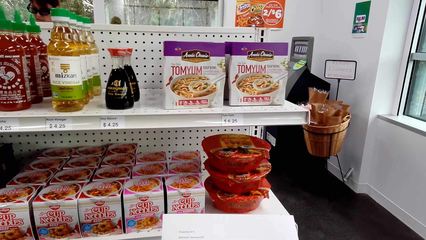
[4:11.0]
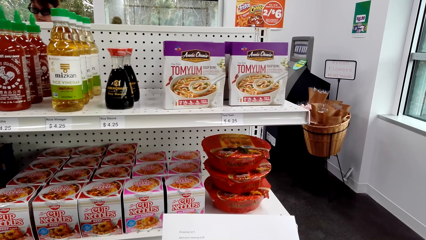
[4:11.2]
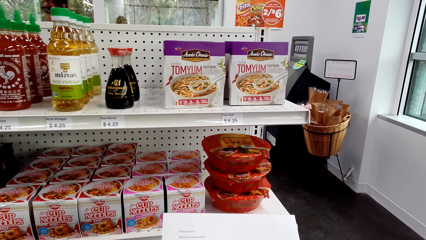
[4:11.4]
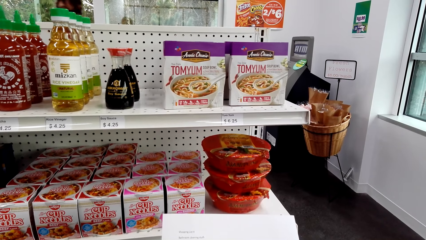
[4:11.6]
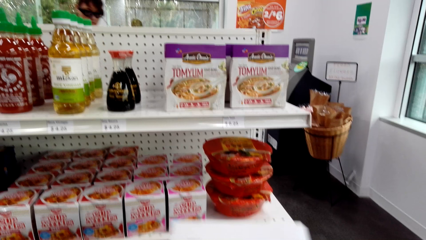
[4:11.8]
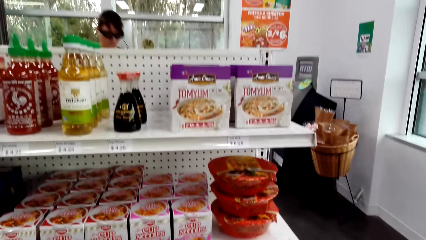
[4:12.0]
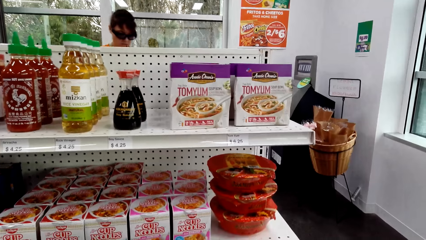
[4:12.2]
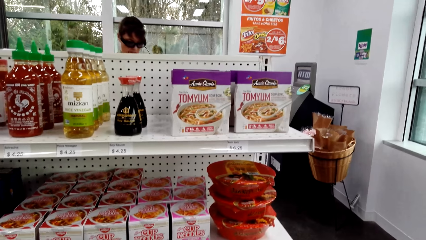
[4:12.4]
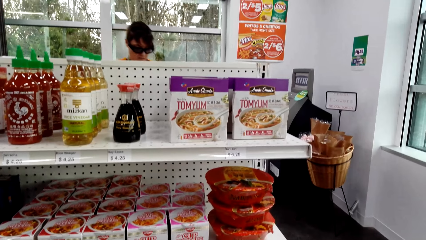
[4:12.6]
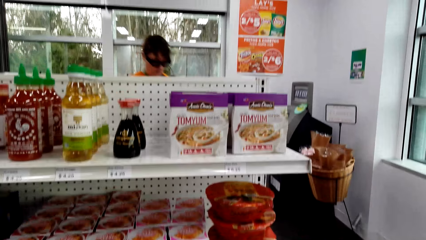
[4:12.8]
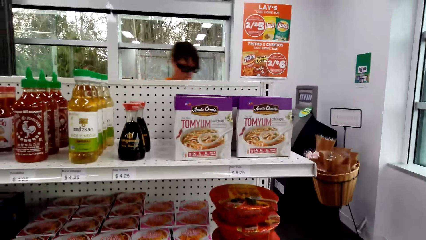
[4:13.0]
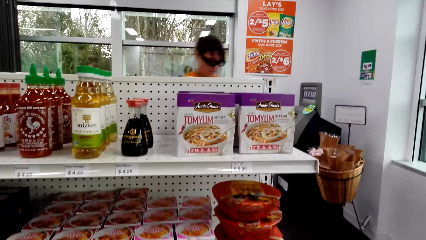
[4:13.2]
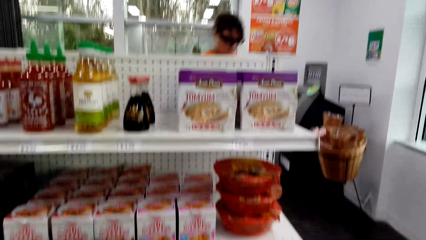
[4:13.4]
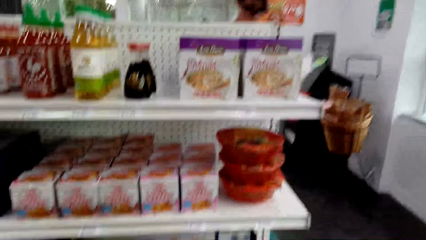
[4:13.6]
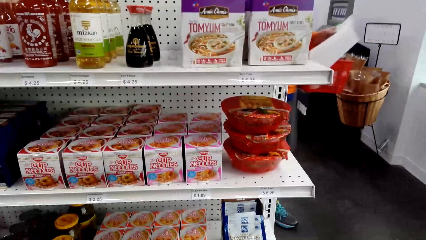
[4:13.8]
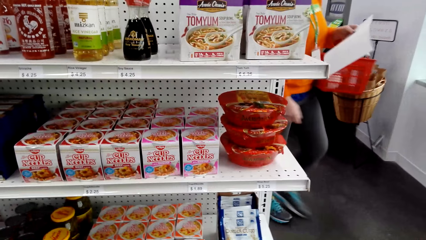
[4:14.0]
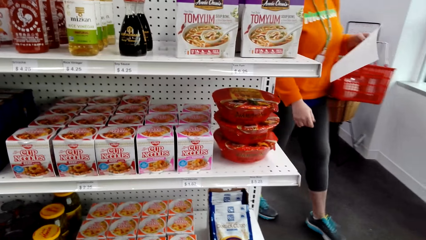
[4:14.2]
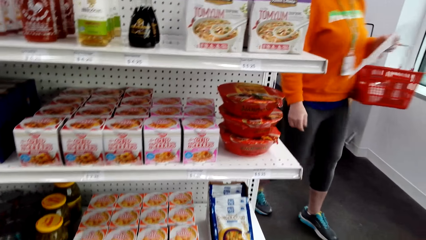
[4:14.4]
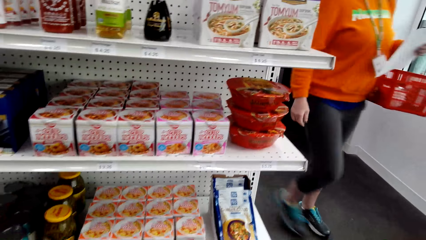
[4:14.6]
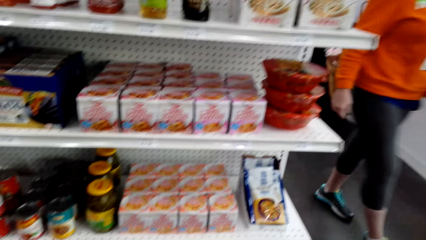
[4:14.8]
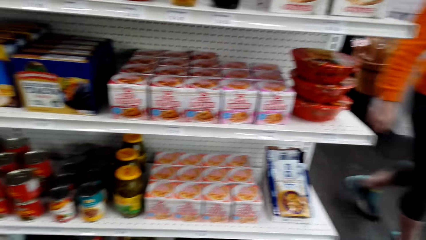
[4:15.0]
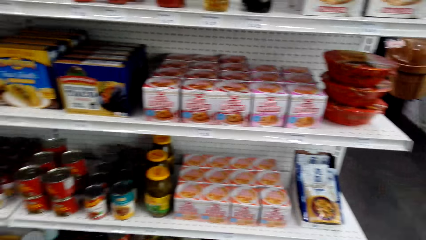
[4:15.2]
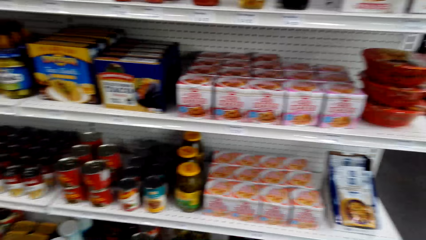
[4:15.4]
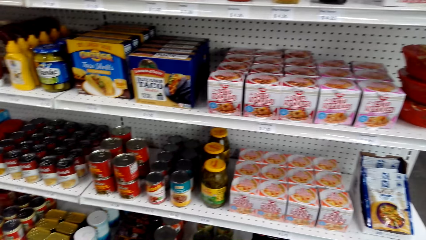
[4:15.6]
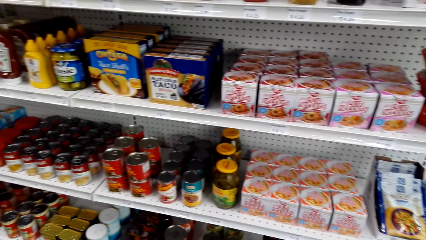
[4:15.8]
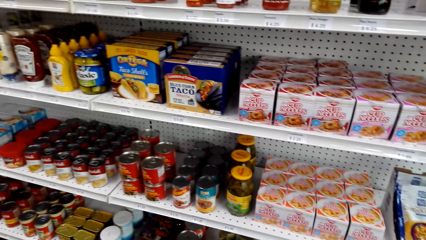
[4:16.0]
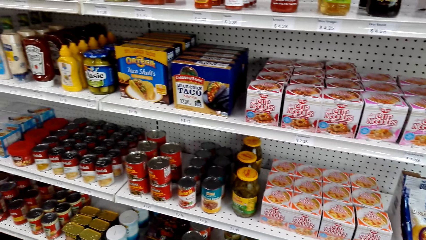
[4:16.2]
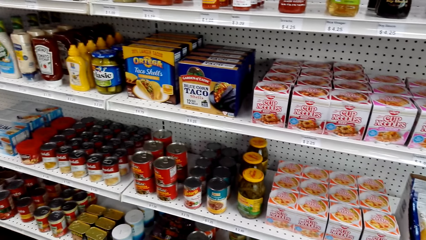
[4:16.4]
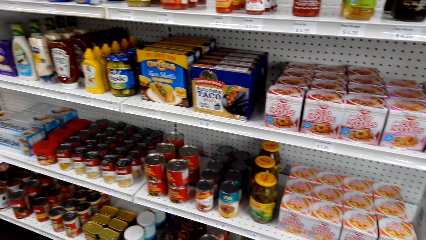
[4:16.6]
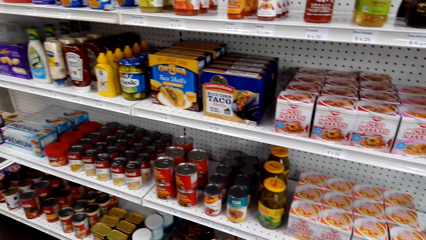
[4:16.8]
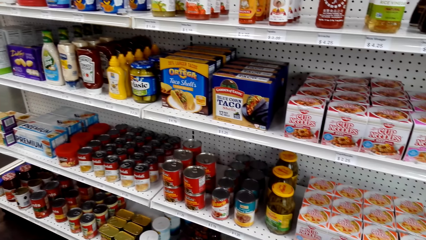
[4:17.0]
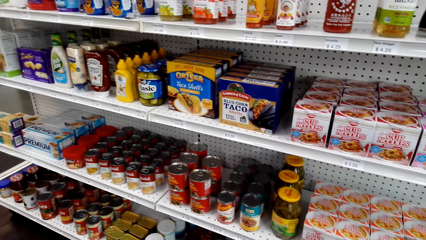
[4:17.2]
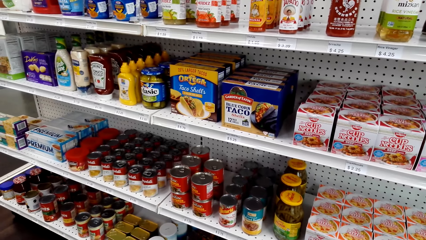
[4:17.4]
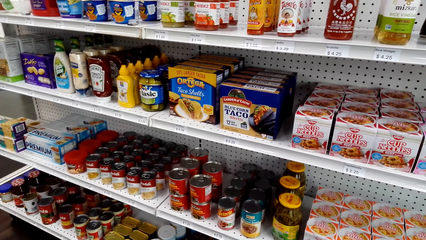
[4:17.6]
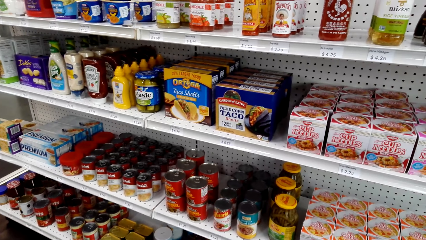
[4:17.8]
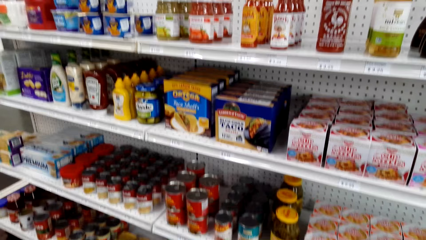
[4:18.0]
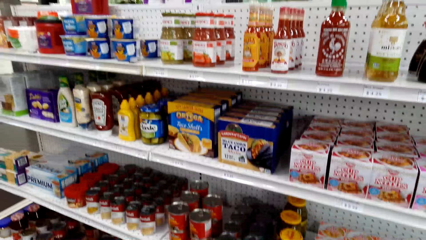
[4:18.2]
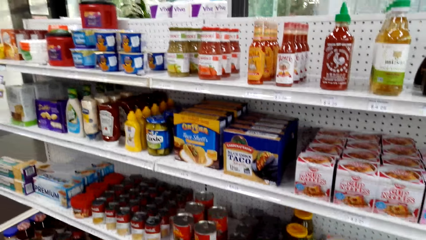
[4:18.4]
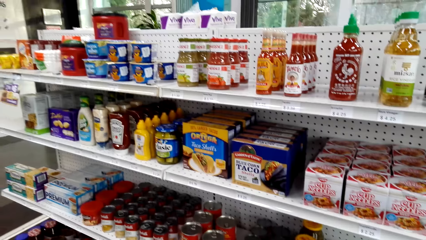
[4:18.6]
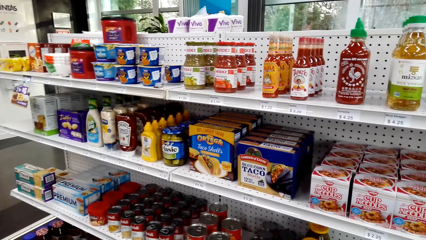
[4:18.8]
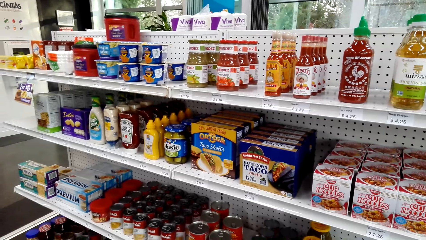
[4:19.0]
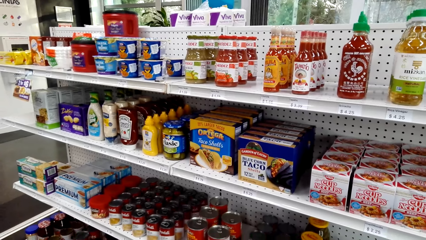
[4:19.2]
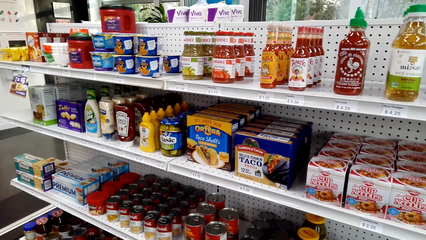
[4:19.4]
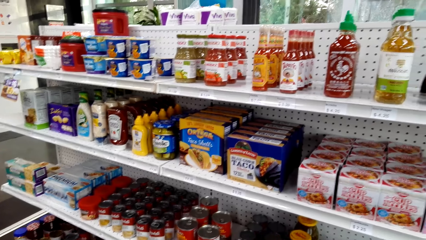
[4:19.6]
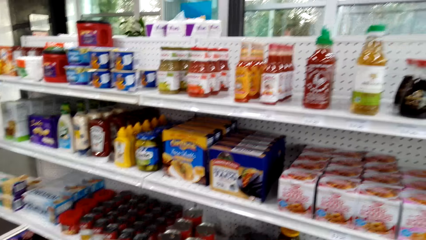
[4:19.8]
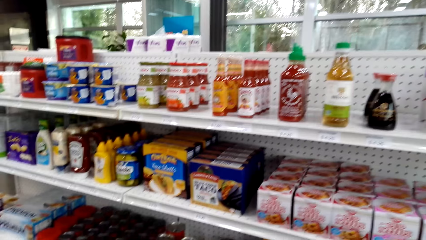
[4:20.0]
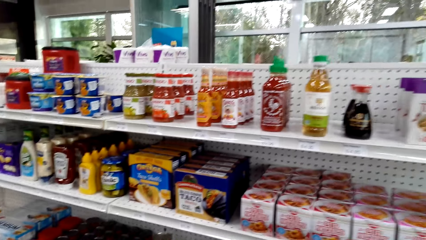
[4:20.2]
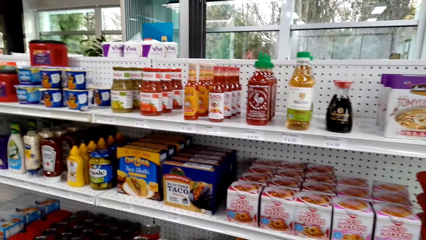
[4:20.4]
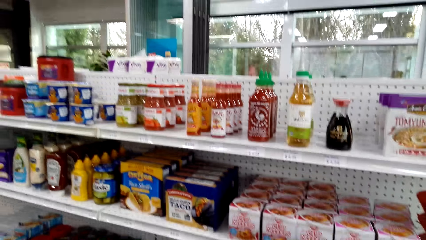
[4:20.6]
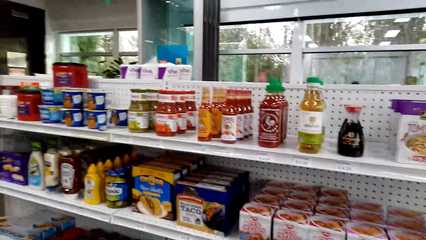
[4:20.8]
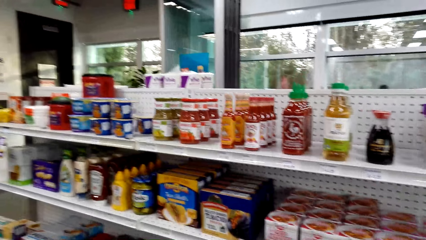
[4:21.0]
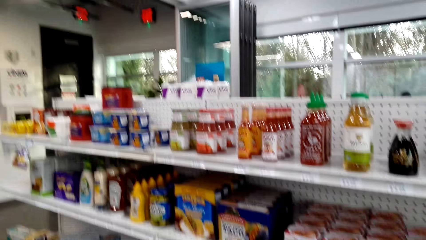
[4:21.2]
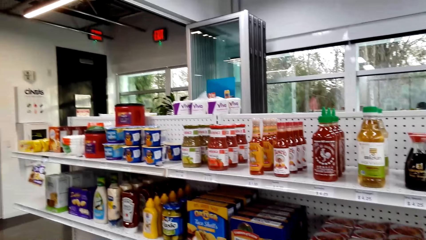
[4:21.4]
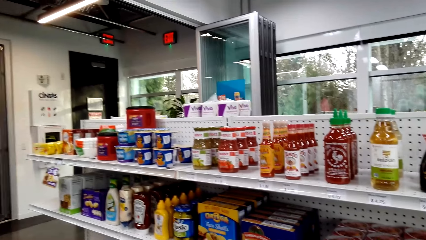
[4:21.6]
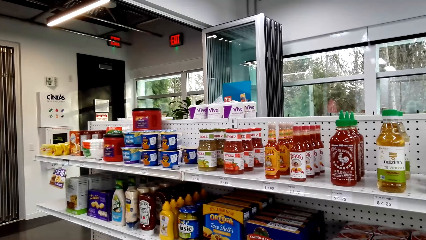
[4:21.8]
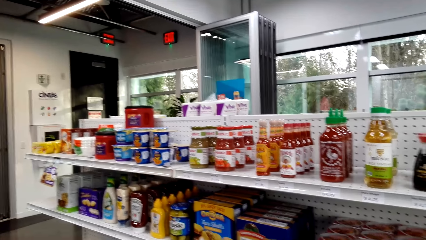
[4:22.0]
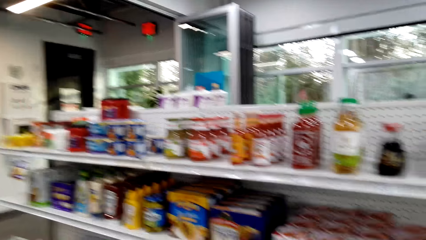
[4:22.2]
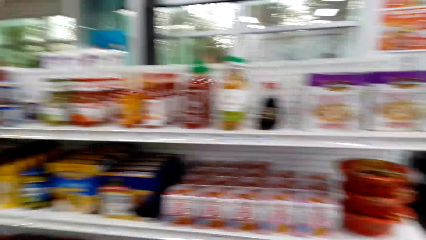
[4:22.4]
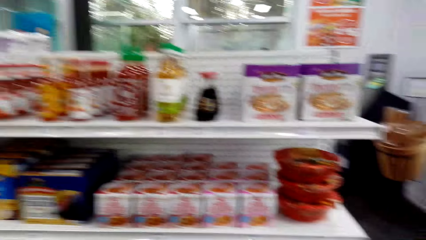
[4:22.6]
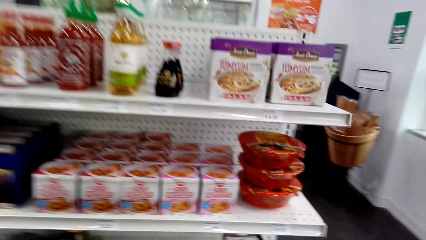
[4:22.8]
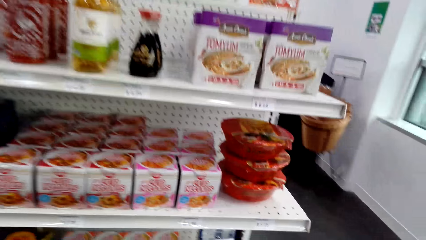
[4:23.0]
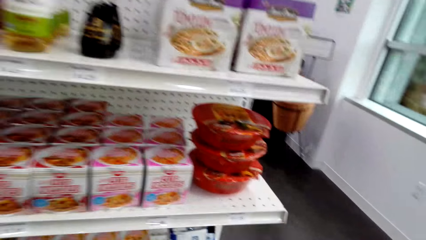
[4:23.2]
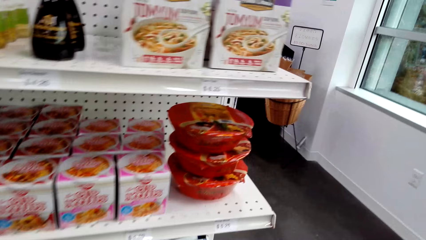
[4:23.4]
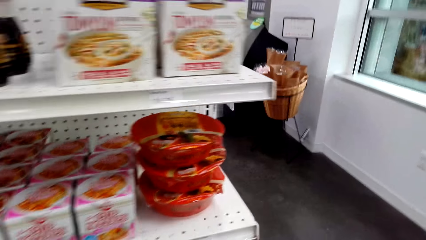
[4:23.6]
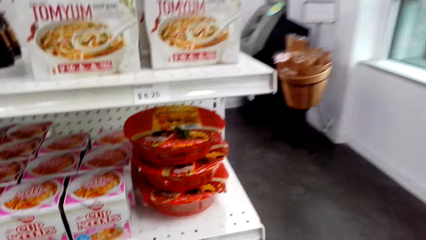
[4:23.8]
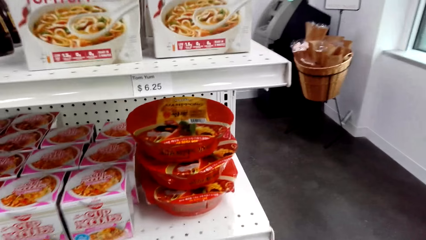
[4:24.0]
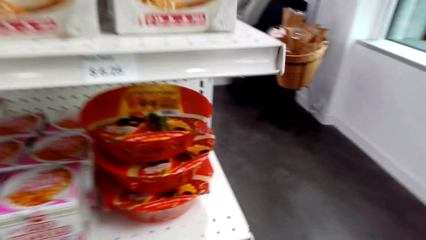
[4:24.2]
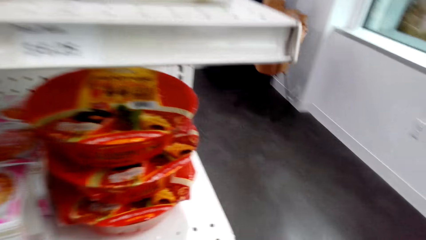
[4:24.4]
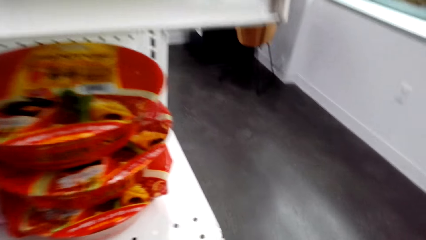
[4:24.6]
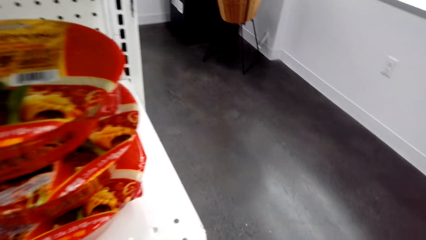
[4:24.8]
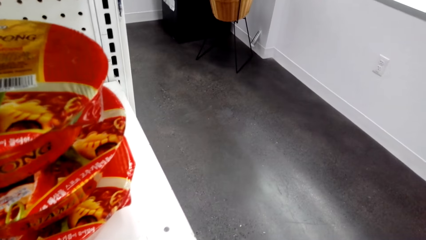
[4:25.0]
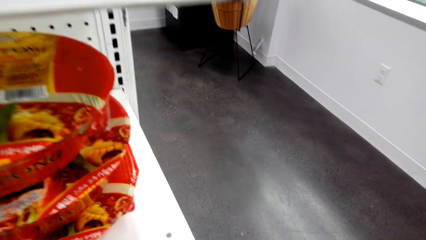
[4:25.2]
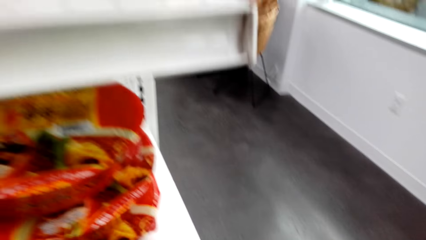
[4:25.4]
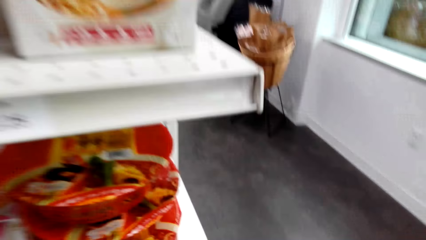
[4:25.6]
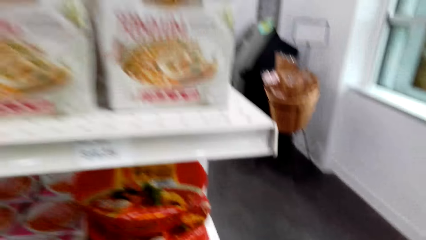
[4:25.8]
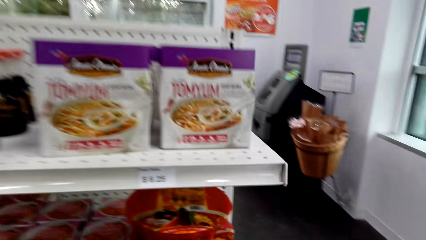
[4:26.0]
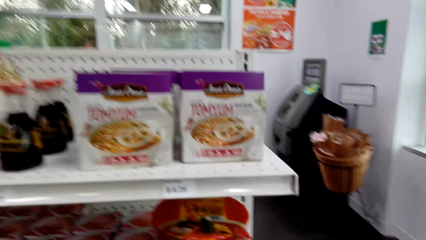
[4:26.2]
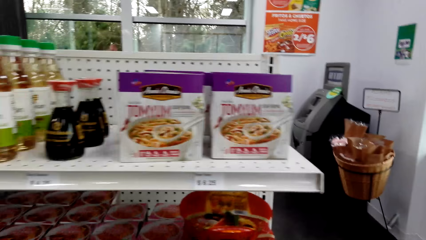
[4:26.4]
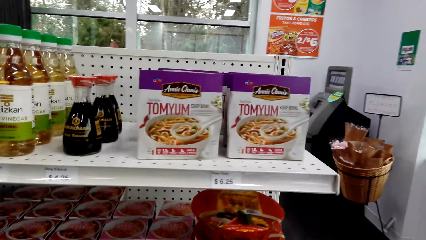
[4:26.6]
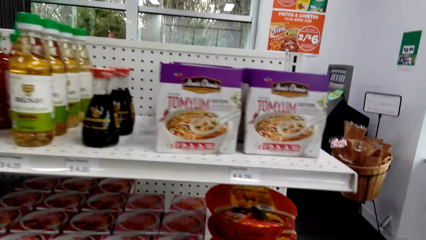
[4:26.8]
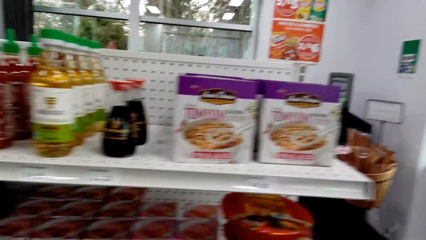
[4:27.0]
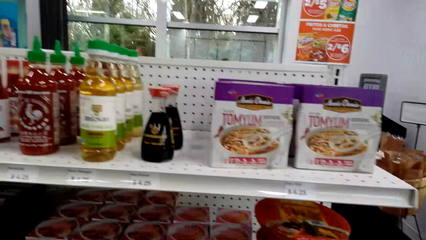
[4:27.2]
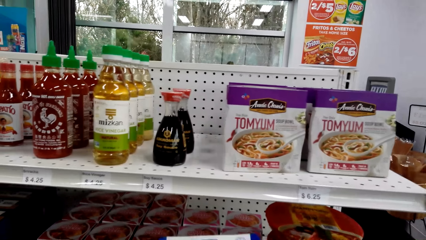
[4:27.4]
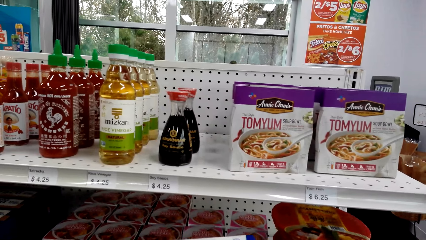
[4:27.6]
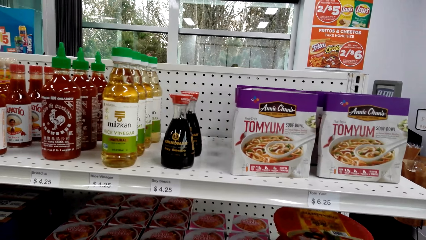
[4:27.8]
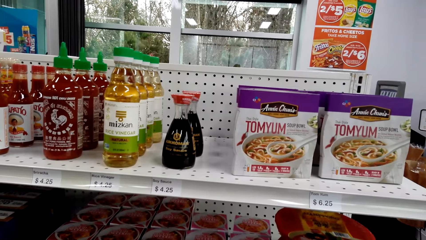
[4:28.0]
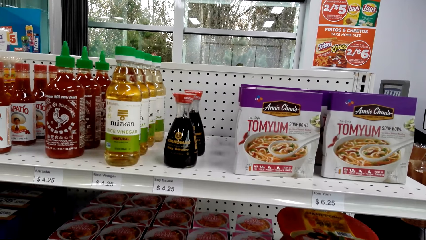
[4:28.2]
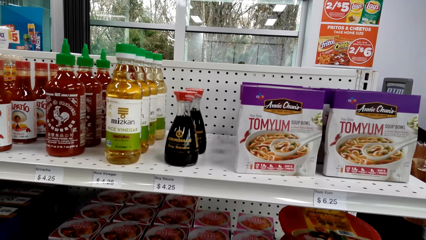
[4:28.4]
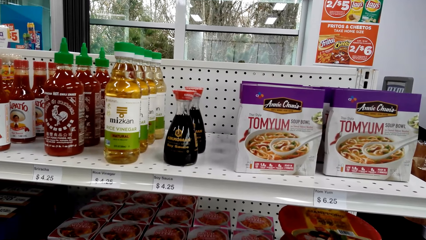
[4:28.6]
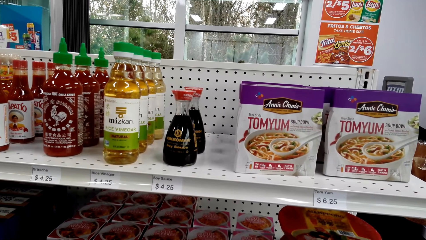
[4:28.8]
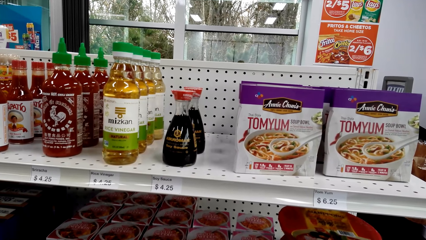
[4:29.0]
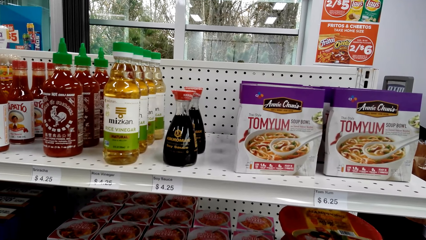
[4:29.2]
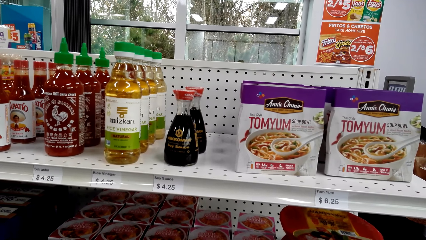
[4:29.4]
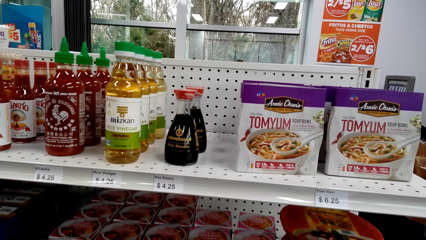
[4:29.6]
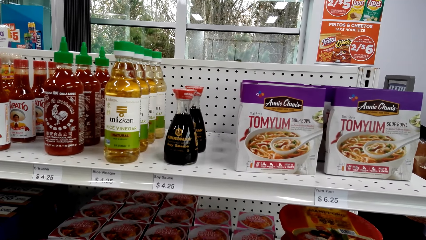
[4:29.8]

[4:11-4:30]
A woman walks around the supermarket. The camera wearer converses to the woman. The camera wearer and the woman walk around the supermarket. The camera wearer converses to the woman.
